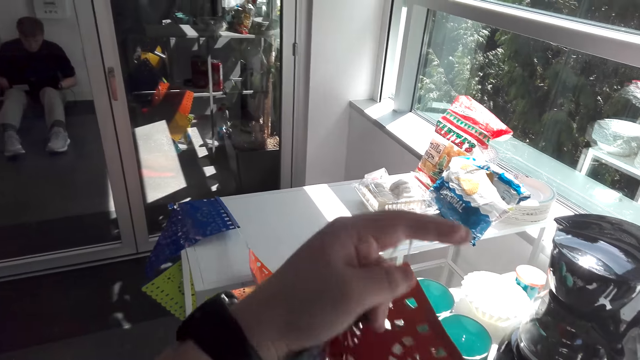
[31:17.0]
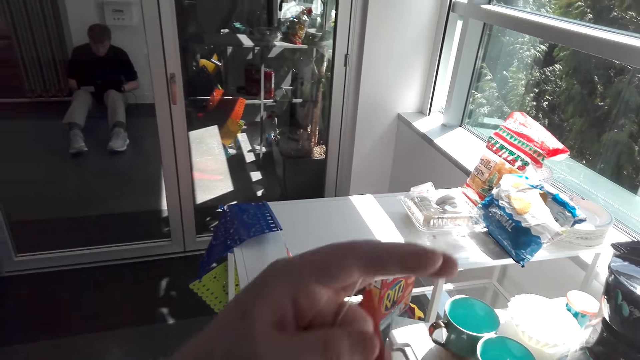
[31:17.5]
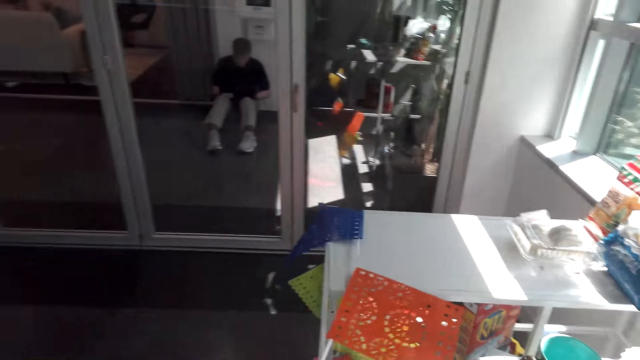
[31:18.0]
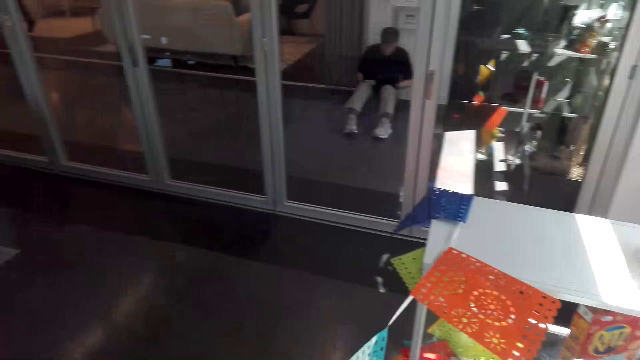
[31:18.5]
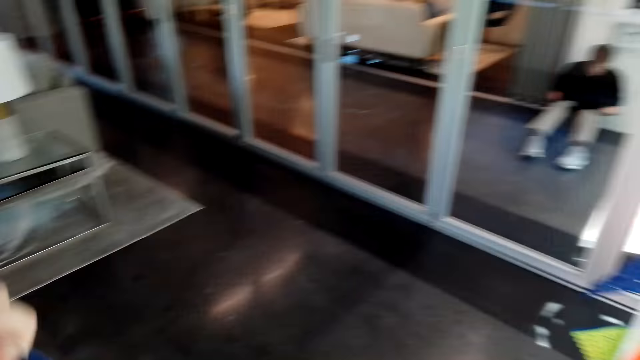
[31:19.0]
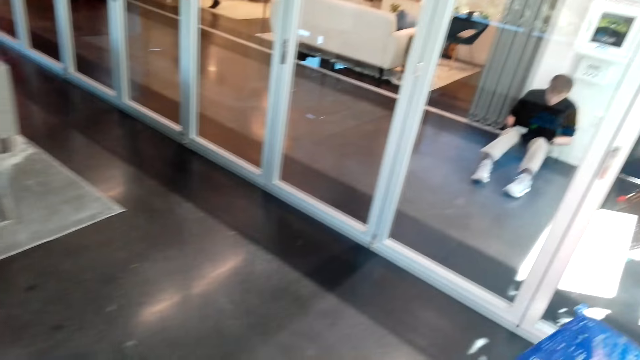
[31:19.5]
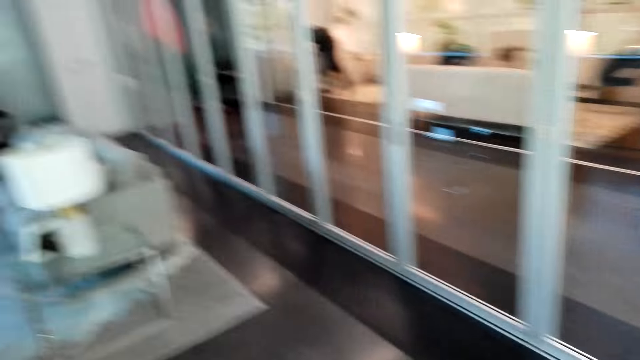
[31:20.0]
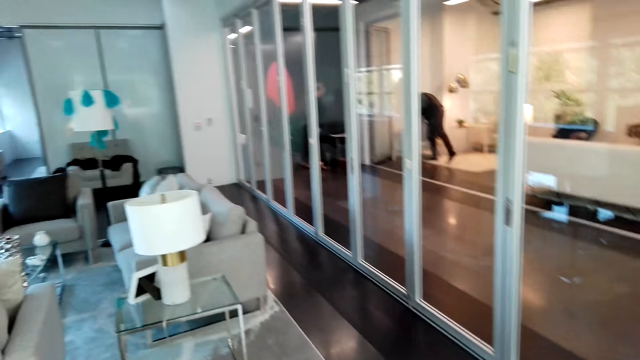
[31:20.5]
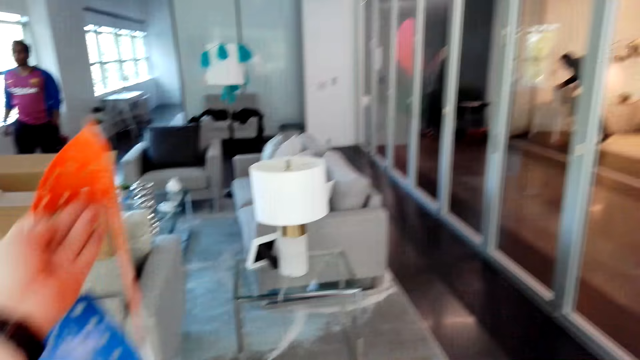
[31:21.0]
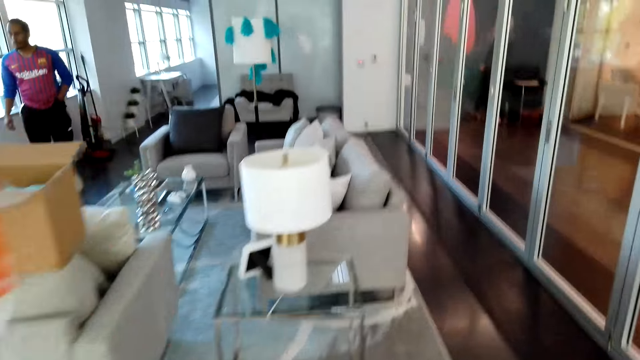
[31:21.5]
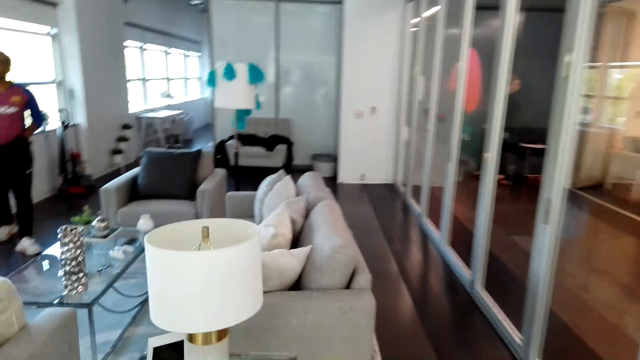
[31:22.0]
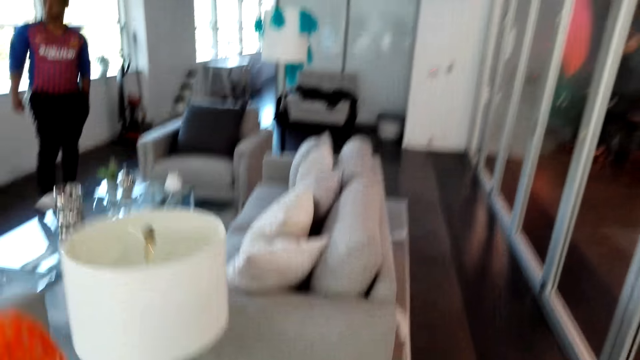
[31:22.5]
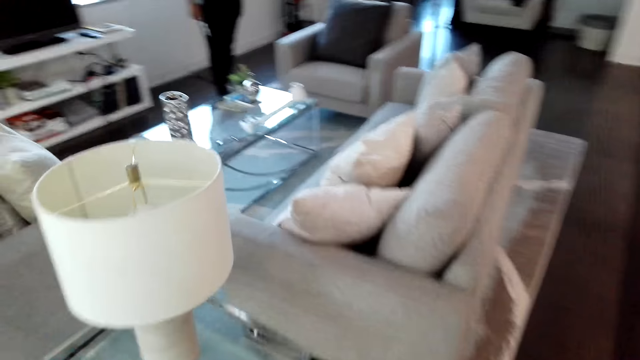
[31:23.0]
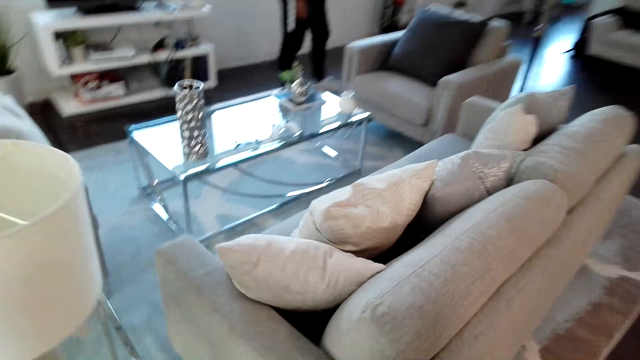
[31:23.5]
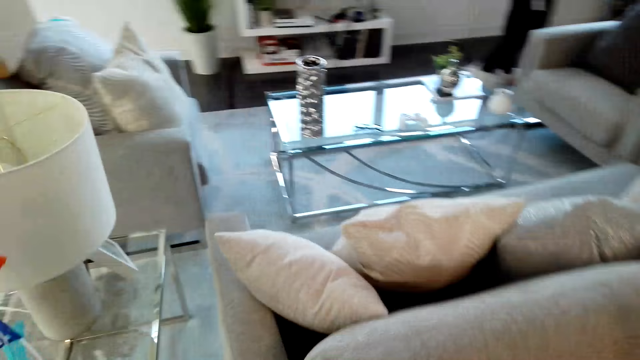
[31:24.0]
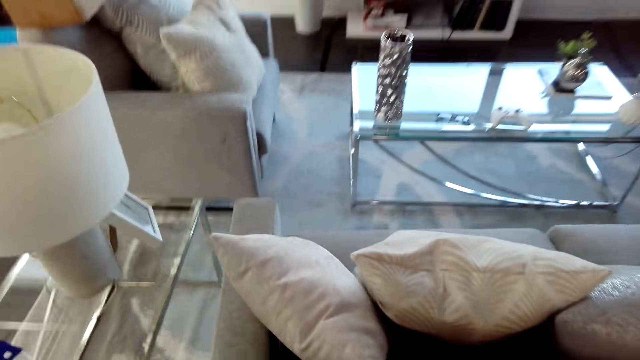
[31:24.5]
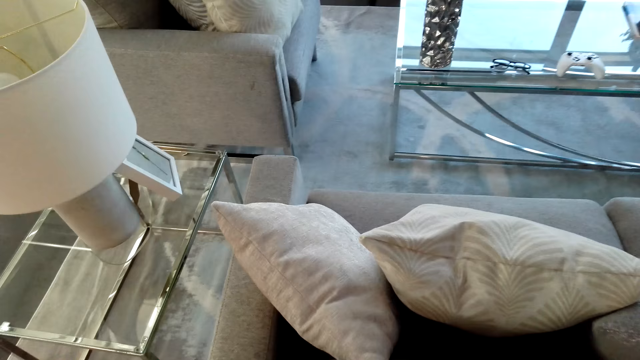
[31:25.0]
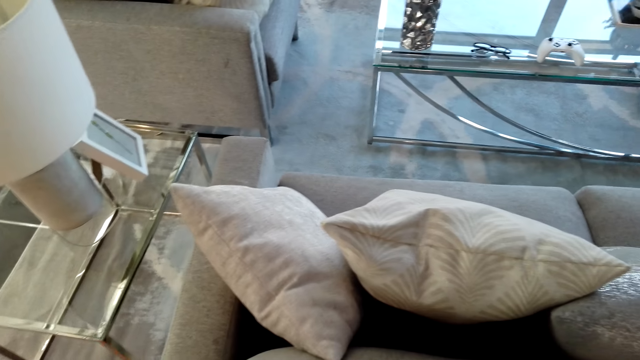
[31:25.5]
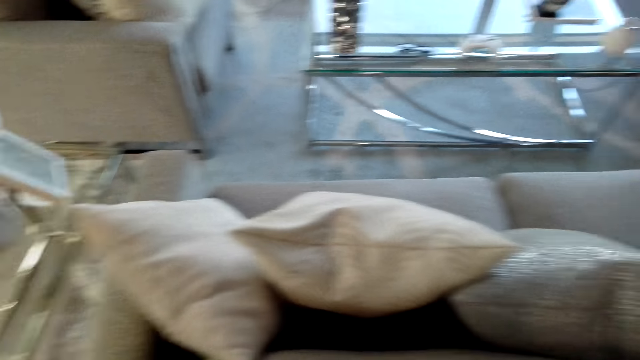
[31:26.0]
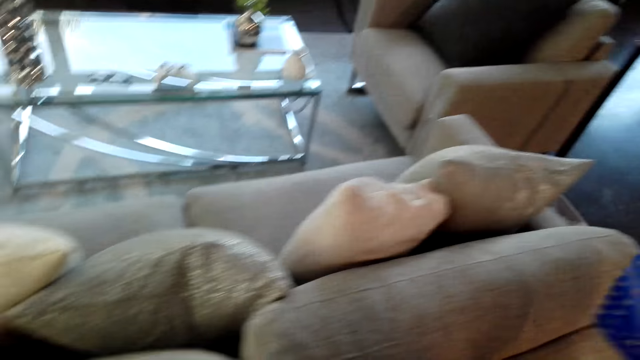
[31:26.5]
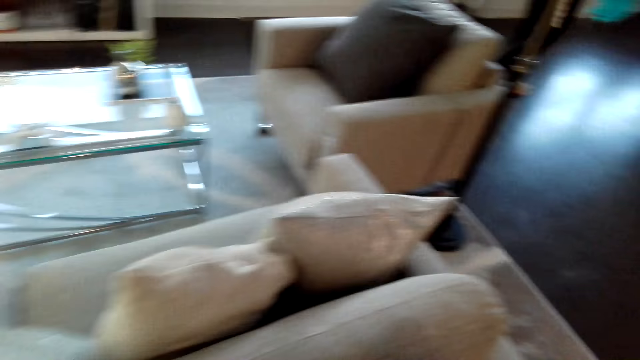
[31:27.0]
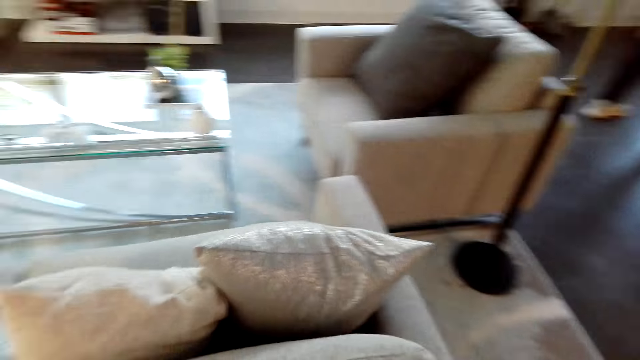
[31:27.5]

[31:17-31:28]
The camera wearer walks in the room. They hang the ribbon mats on the sofa.

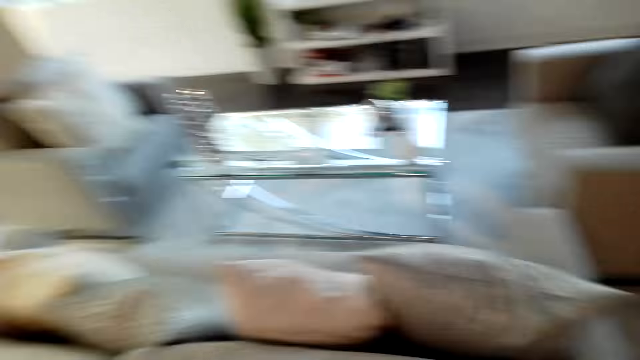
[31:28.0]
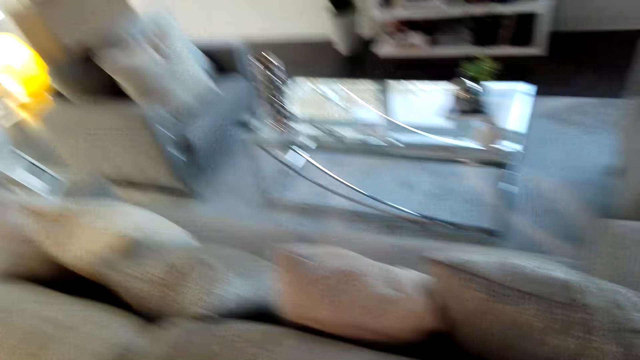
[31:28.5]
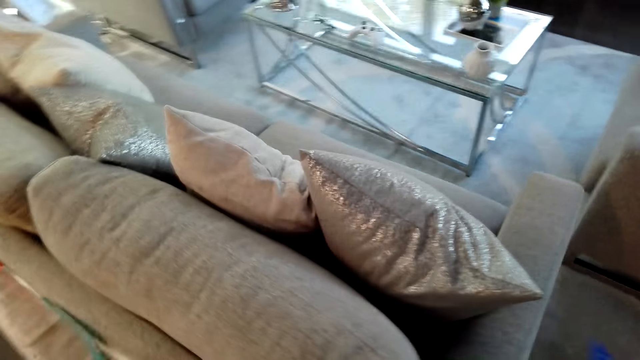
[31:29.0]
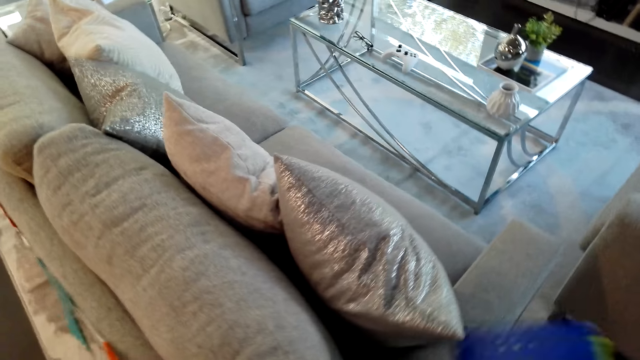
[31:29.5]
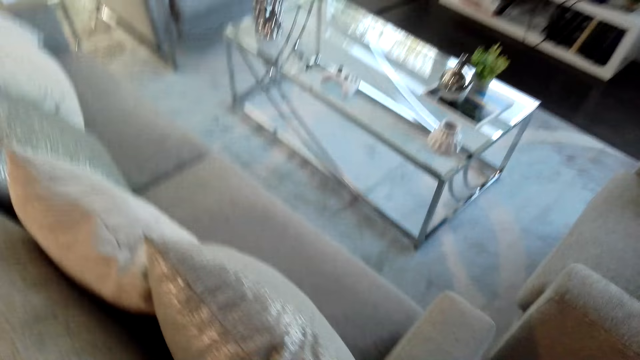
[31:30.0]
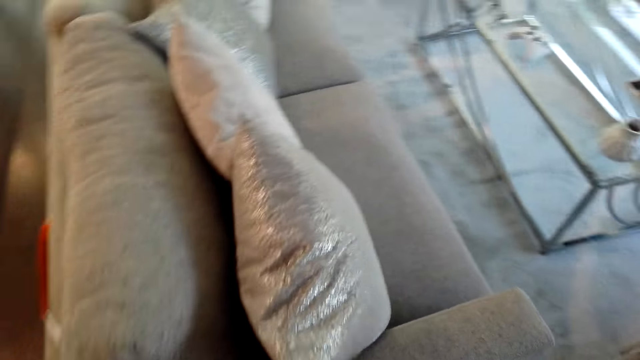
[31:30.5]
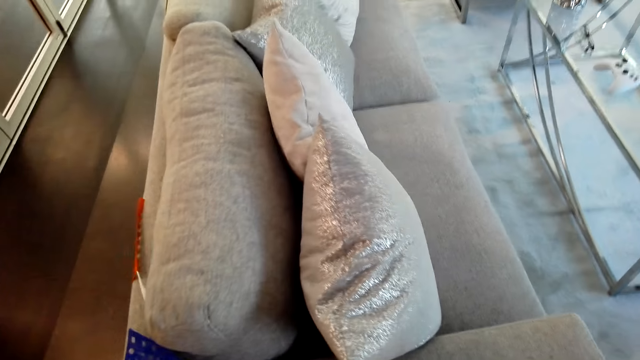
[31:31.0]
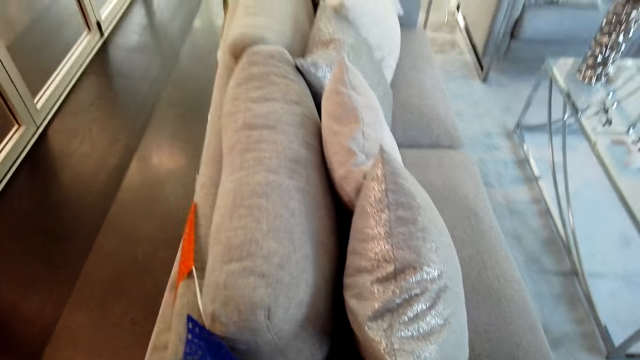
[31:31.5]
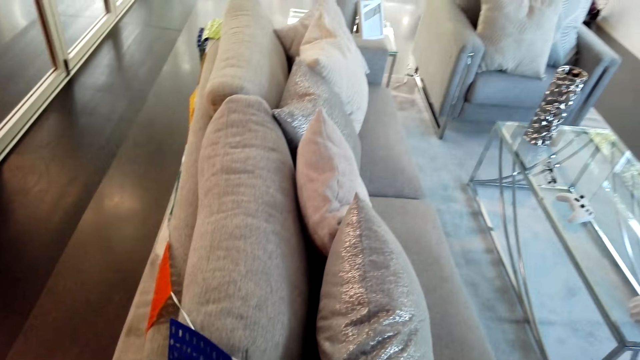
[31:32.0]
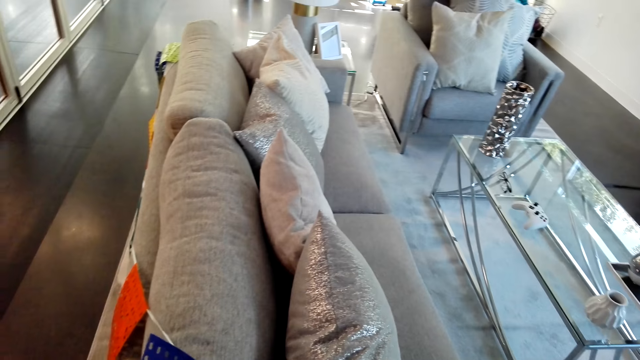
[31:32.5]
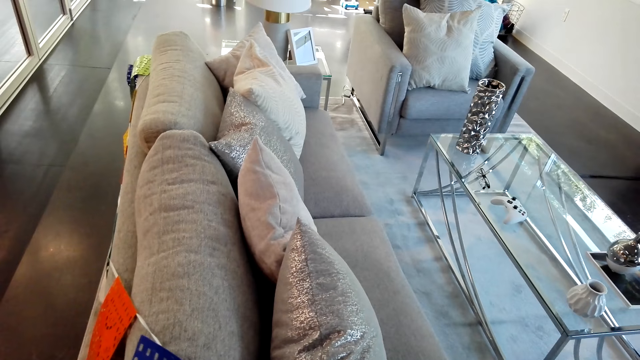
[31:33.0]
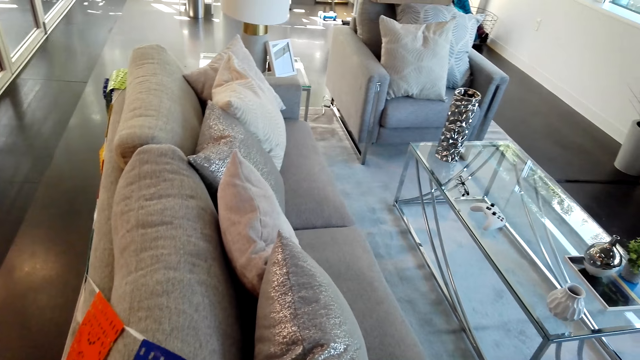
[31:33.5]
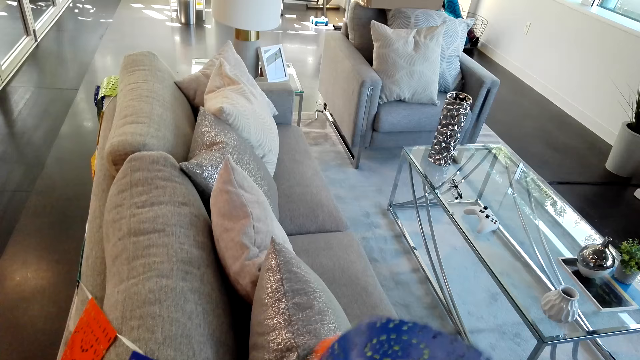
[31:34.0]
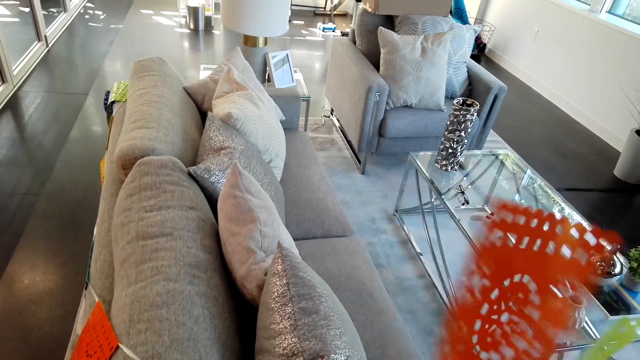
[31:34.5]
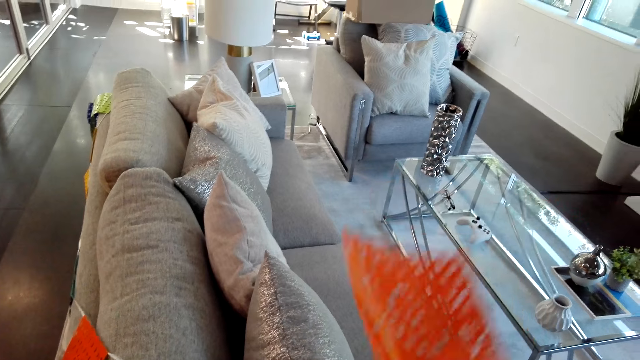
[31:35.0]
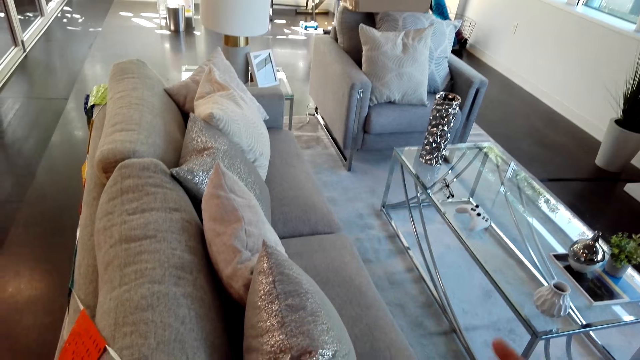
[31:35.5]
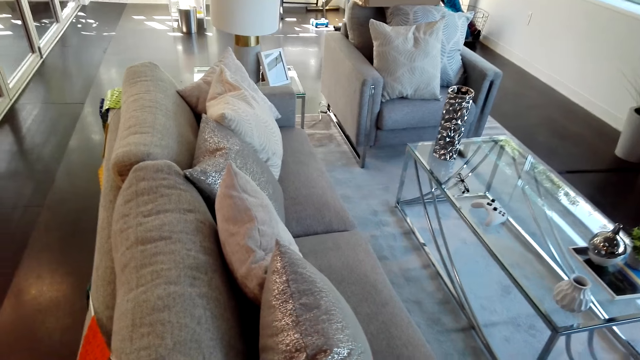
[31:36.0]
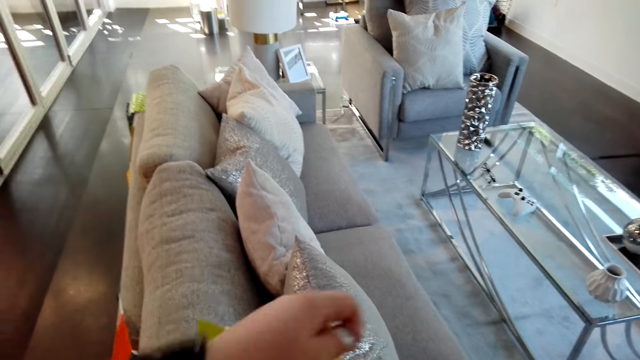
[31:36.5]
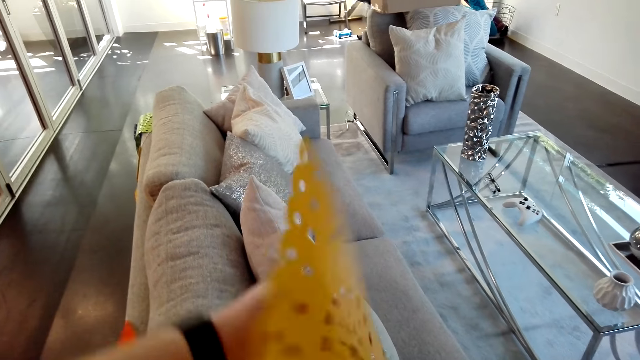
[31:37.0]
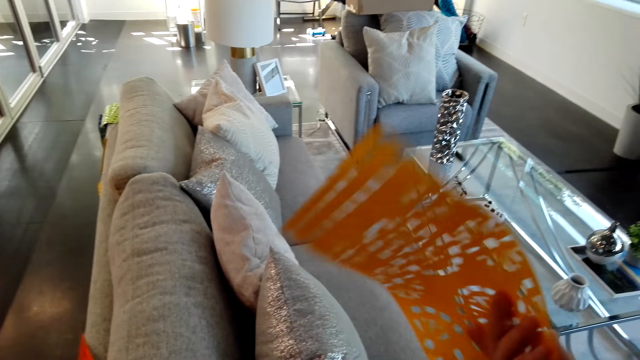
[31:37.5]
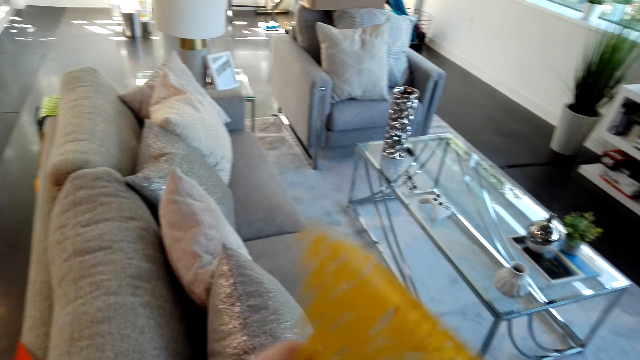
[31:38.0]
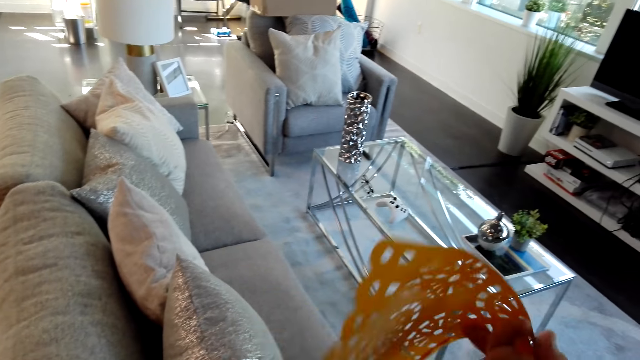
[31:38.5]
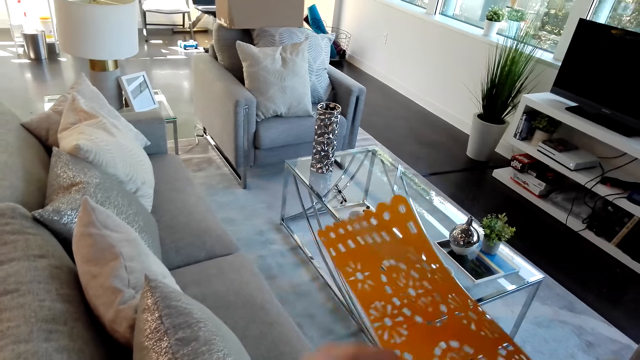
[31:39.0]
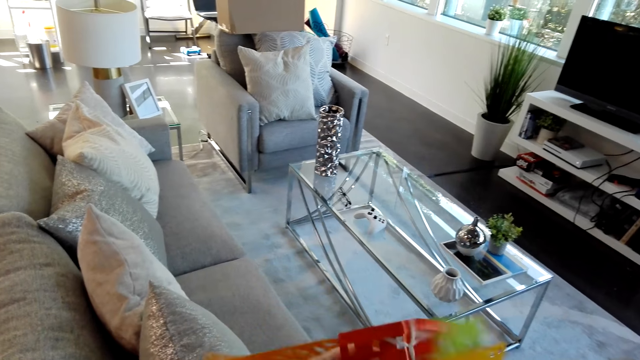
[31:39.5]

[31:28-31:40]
The camera wearer separates the wall ribbons.
